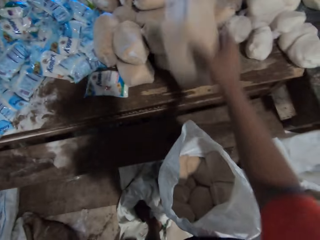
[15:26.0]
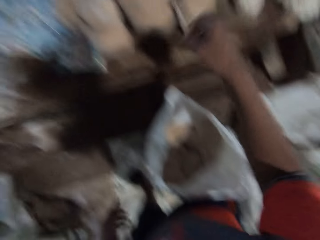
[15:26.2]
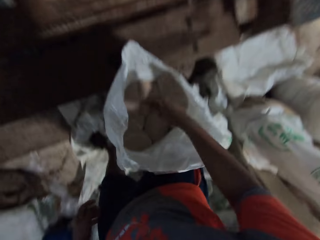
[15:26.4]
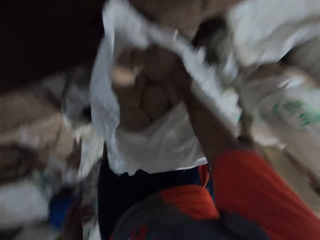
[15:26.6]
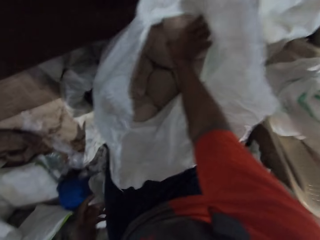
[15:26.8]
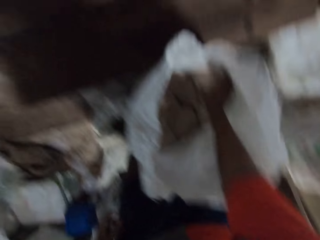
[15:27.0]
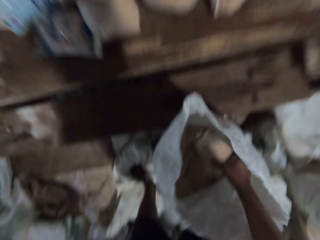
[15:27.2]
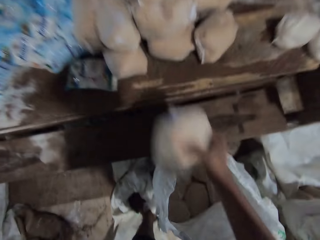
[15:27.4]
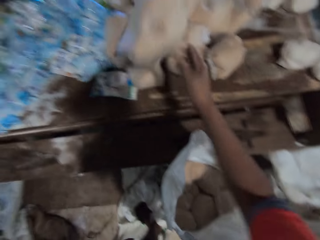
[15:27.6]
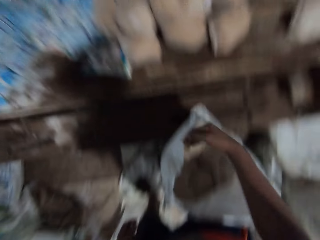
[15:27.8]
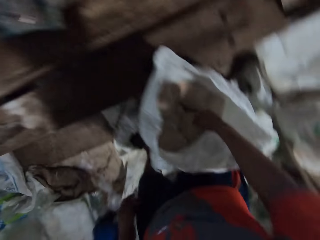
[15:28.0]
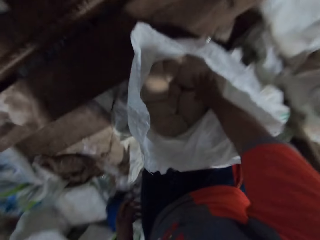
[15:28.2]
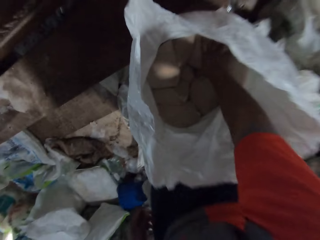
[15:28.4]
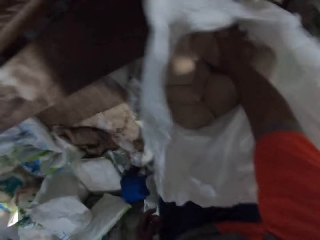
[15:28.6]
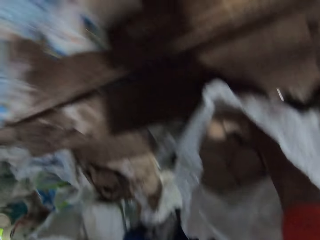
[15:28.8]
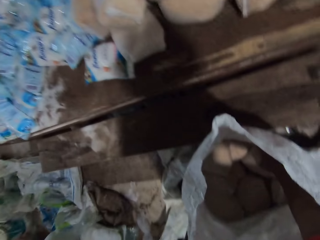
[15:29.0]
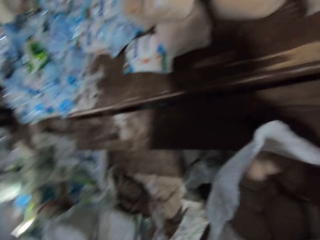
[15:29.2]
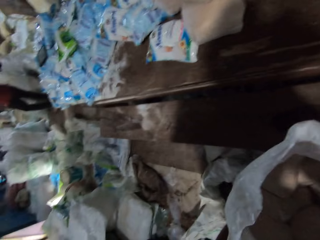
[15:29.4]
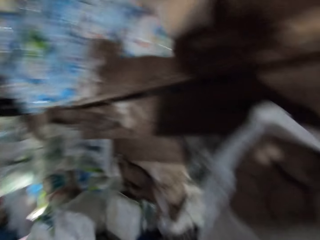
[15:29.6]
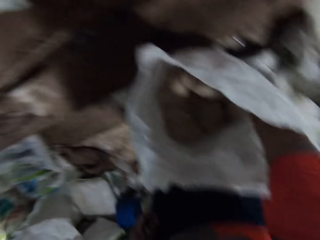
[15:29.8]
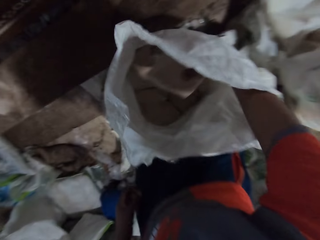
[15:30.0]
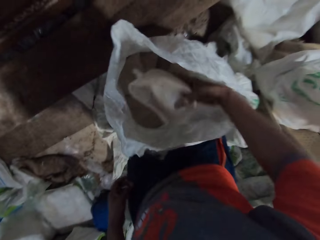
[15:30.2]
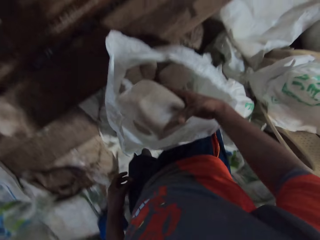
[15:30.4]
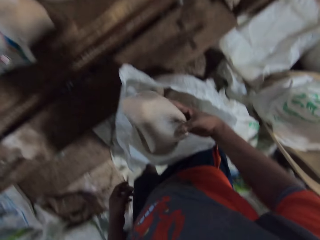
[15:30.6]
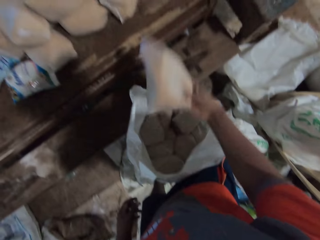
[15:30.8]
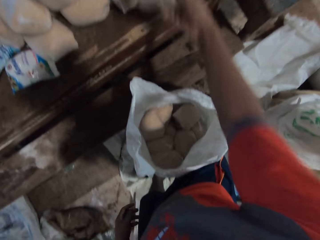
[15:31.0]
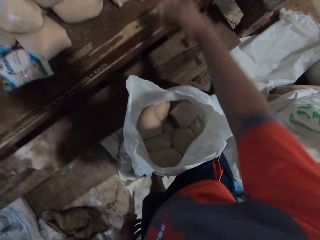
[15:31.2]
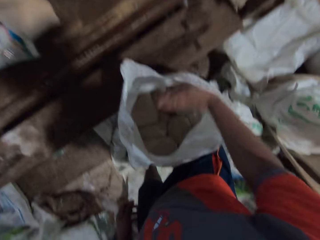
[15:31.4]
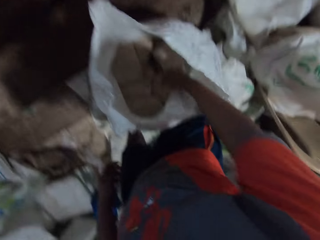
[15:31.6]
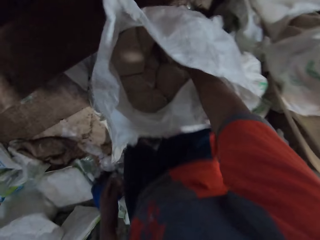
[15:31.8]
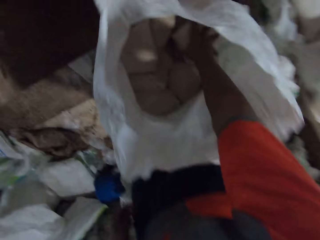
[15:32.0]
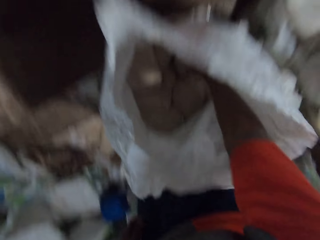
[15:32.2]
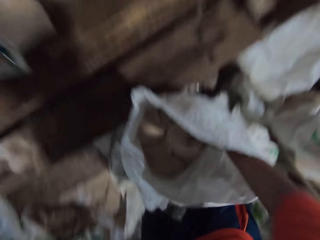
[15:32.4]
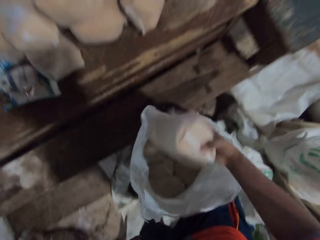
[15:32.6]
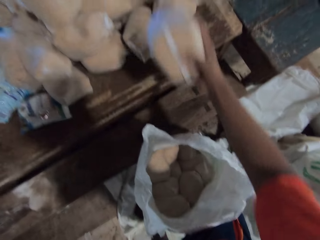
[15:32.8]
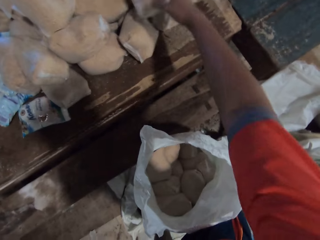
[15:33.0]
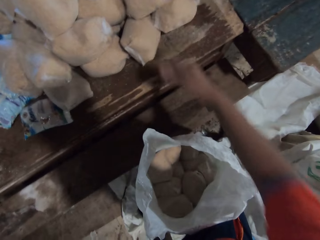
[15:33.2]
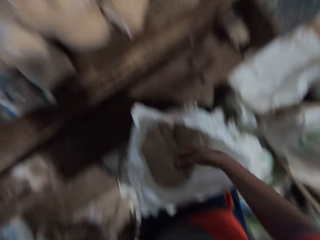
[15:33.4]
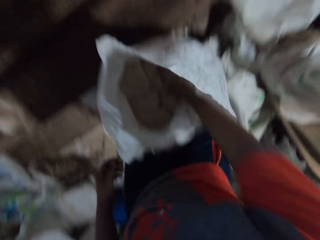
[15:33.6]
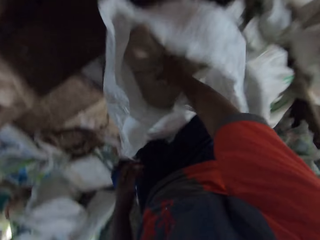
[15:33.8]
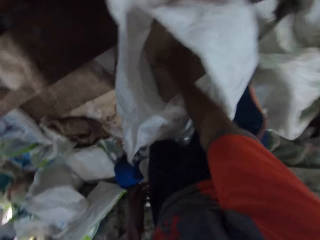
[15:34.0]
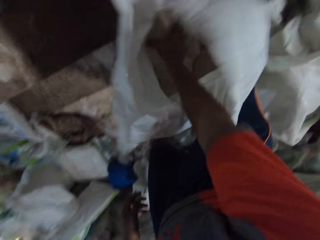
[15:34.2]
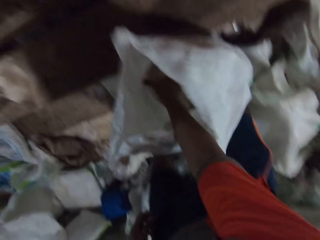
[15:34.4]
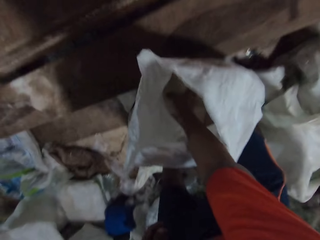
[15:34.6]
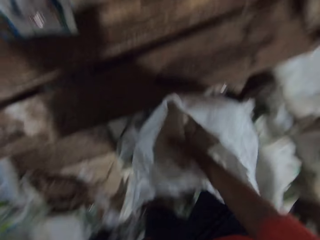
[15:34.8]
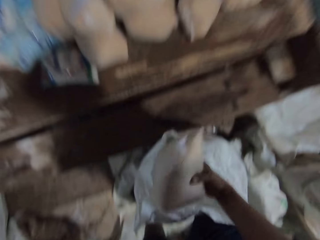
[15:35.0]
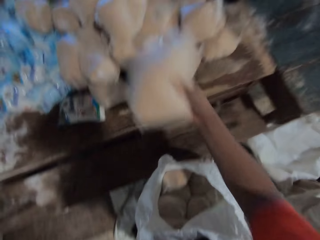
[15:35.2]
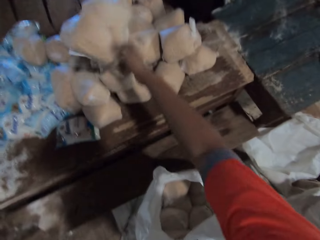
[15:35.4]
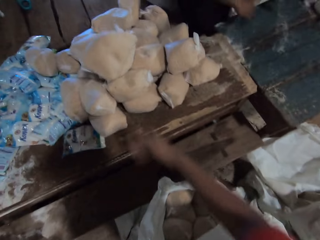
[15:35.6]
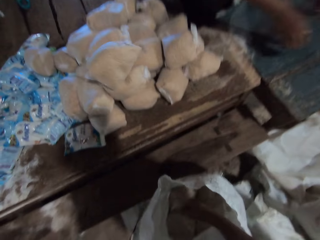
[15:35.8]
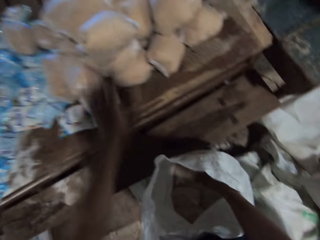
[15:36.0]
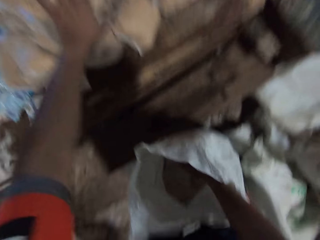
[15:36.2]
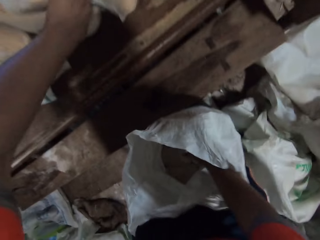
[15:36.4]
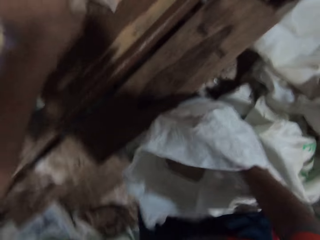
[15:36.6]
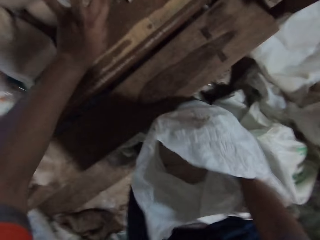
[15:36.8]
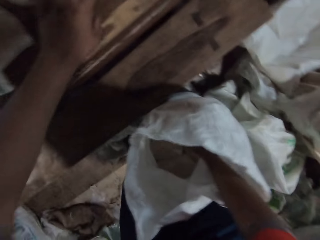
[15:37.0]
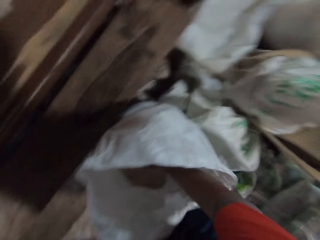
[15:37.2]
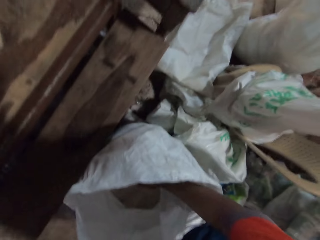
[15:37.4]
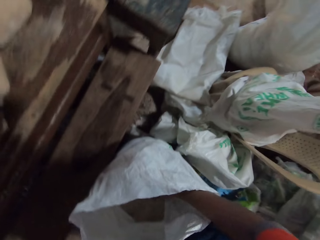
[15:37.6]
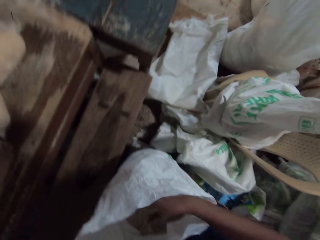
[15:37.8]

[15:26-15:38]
The camera wearer picks a cereal pack from the sack with his right hand. He throws the cereal pack on the table with his right hand. He picks a cereal pack from the sack with his right hand. He throws the cereal pack on the table with his right hand. He picks a cereal pack from the sack with his right hand. He throws the cereal pack on the table with his right hand. He picks a cereal pack from the sack with his right hand. He throws the cereal pack on the table with his right hand. He picks a cereal pack from the sack with his right hand. He throws the cereal pack on the table with his right hand. He holds the cereal pack on the table with his left hand.

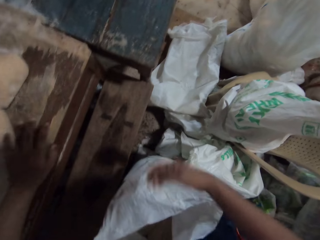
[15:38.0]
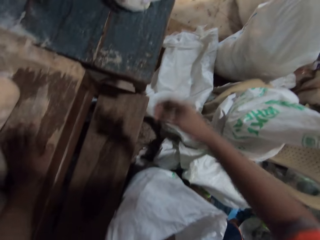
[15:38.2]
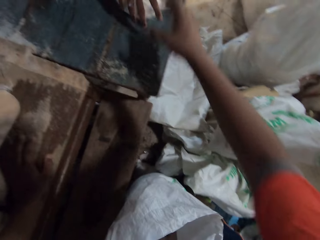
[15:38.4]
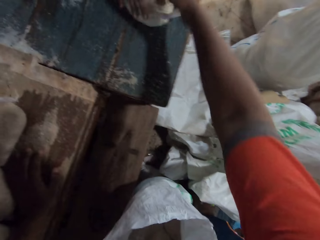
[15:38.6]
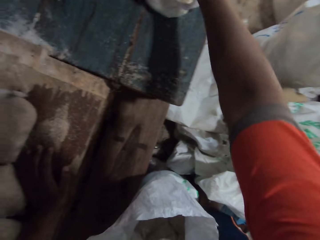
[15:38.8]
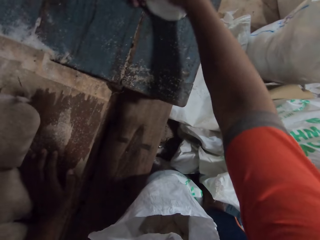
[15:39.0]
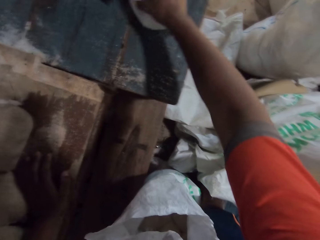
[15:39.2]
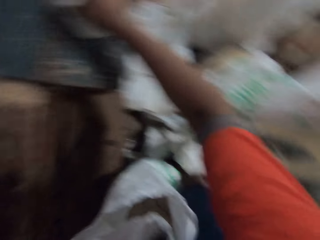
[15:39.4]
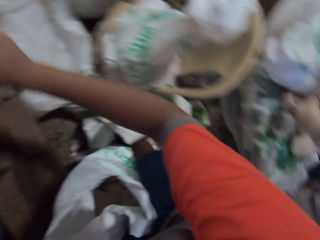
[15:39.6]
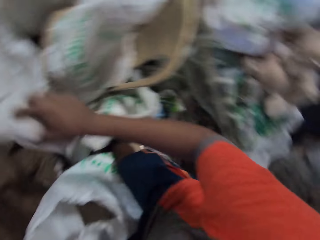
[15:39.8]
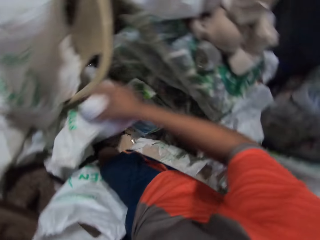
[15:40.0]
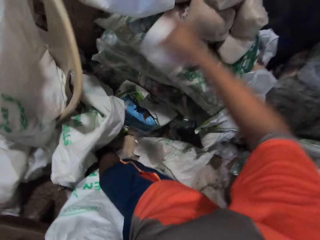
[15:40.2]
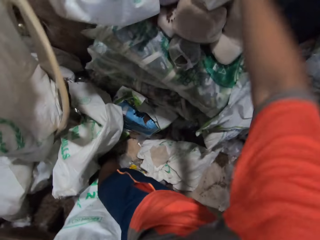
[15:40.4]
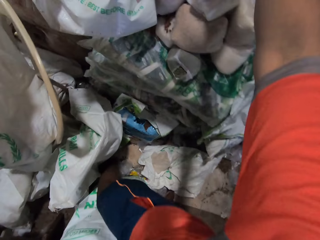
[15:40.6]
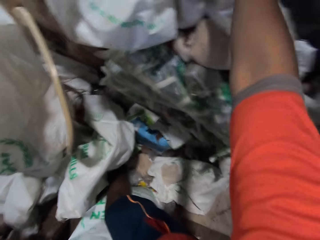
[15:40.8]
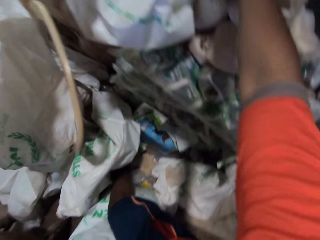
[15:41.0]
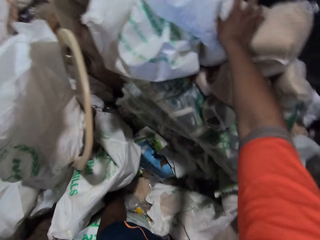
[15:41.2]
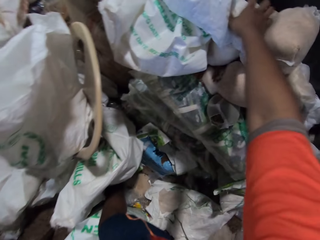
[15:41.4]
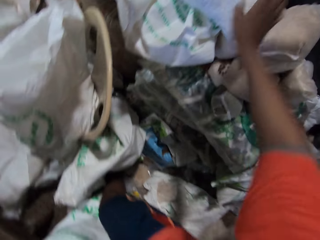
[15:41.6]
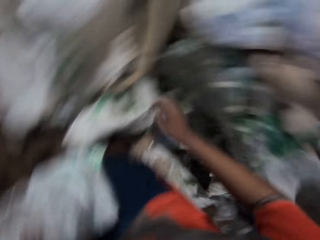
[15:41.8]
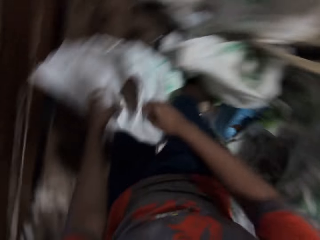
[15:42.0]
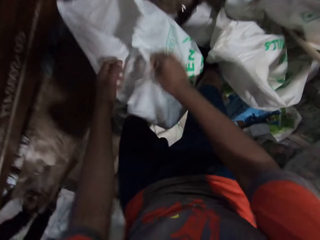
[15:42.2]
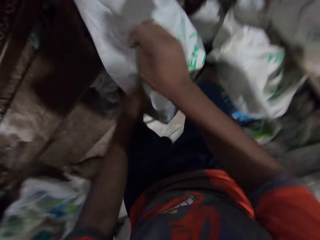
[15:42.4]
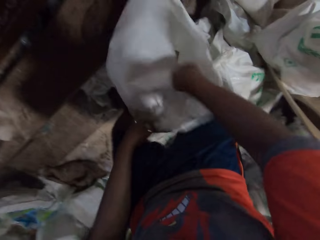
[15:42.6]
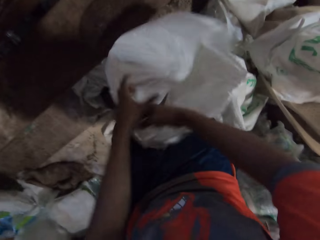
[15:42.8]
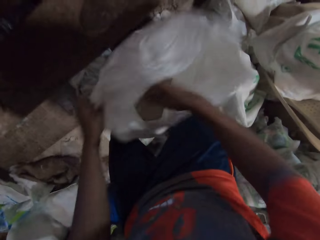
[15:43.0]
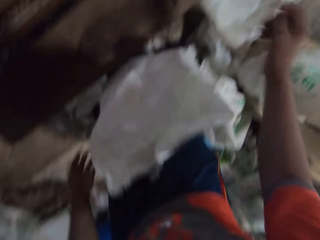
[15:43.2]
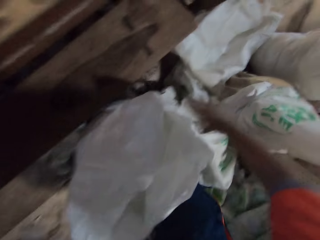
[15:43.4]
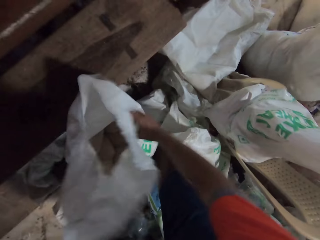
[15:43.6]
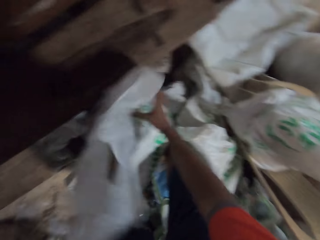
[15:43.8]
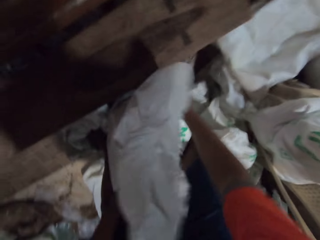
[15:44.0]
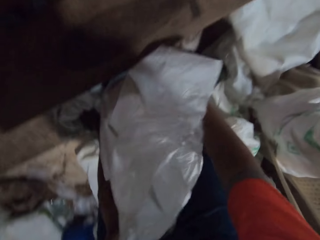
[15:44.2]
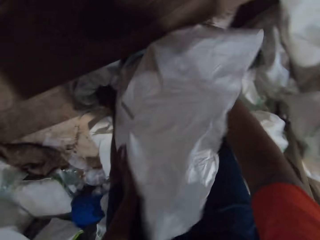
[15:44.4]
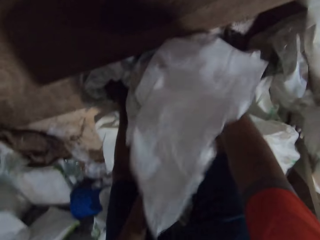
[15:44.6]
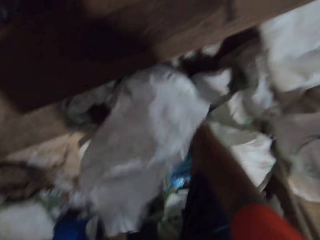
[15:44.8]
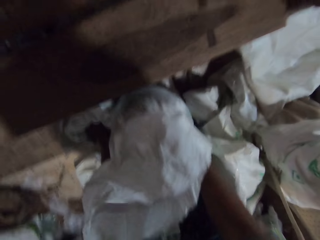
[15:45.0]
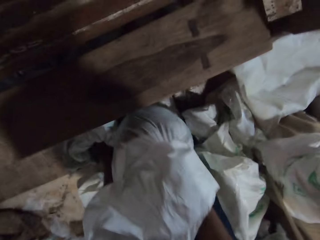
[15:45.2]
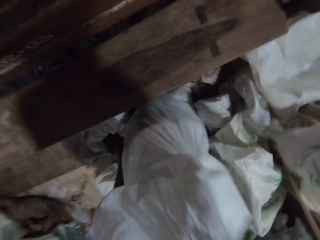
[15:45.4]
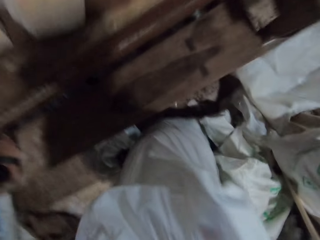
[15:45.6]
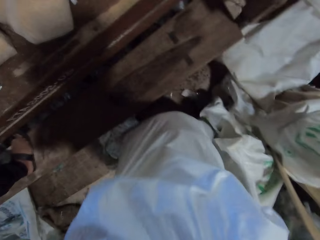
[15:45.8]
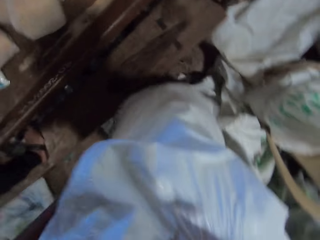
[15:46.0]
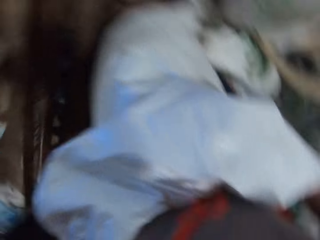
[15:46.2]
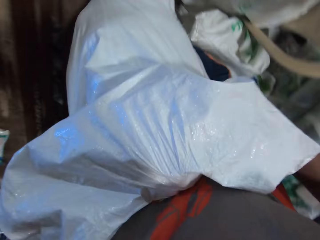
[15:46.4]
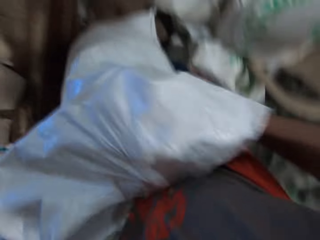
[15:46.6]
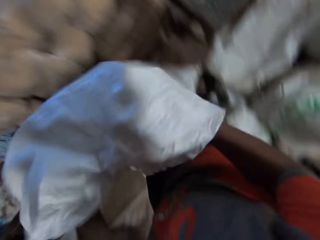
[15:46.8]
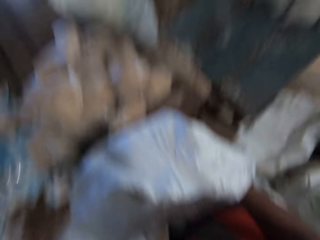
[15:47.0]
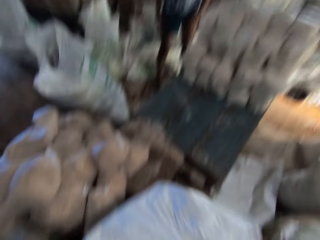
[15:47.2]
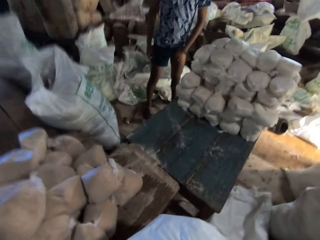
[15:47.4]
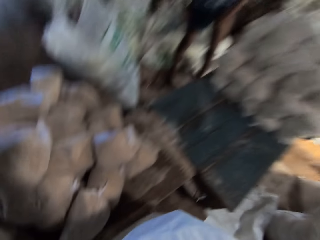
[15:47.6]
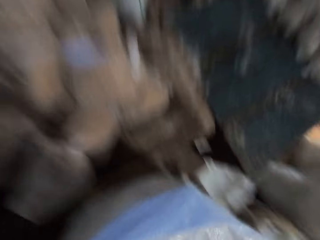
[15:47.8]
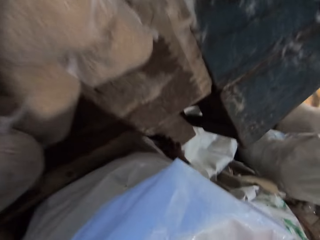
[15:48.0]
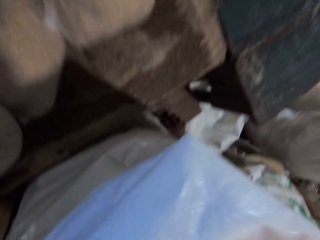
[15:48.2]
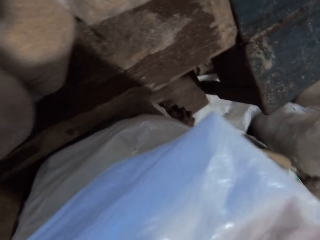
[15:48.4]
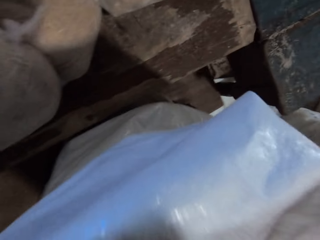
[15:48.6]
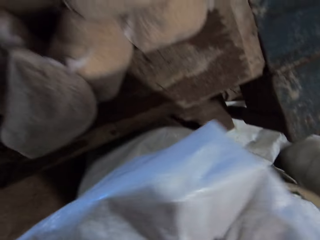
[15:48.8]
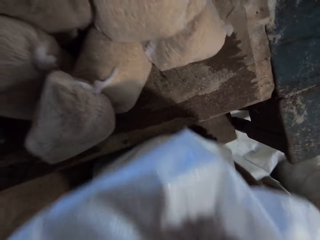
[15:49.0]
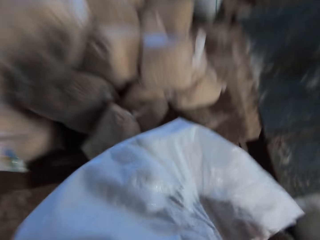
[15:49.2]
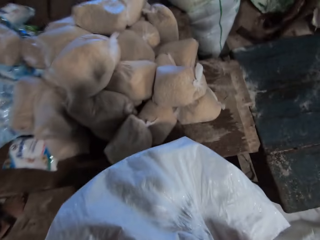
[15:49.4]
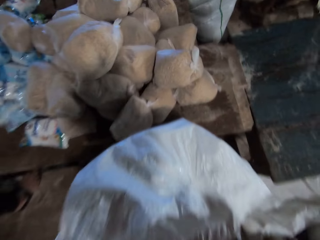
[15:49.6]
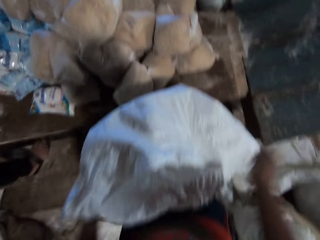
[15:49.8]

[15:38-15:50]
A man passes a cereal pack to the camera wearer with his right hand. The camera wearer picks the cereal pack from the table with his right hand. He drops the cereal pack on a pile of cereal packs with his right hand. He holds the sack or bag with both hands. He opens the bag. He holds the sack with his left hand. He holds the sack with both hands. He picks the sack from the floor with both hands. He drops the sack on the table with both hands. He adjusts the table with both hands. He adjusts the bag on a bench.
